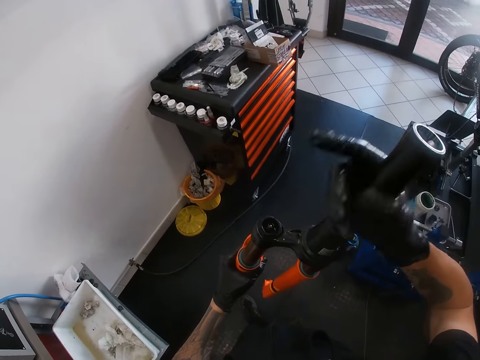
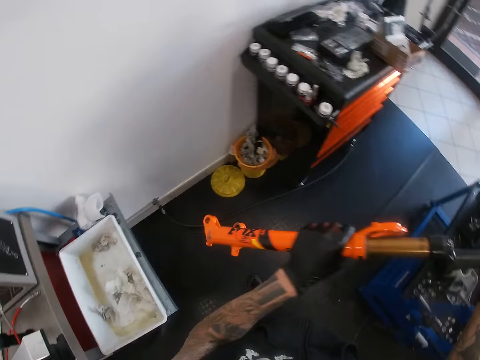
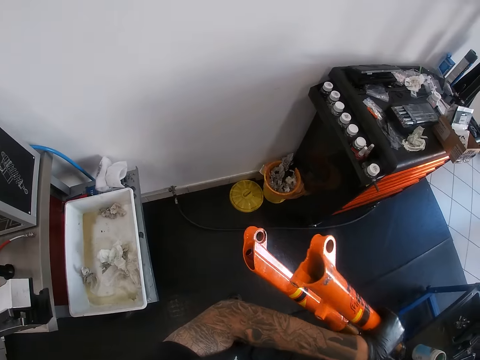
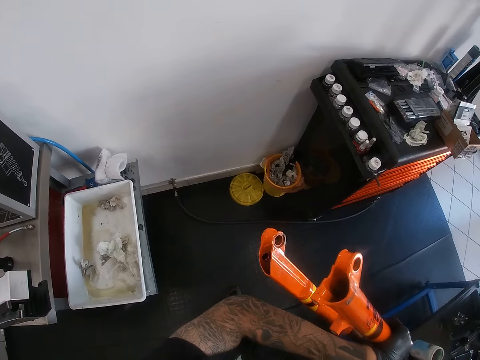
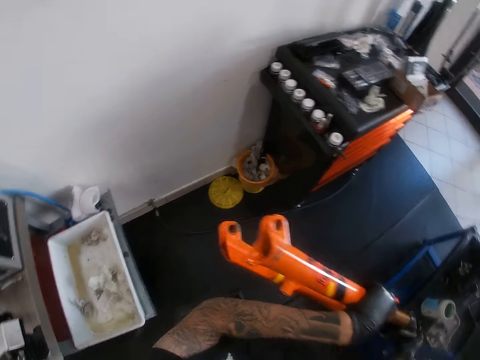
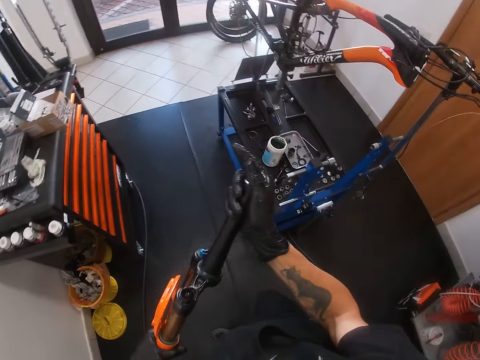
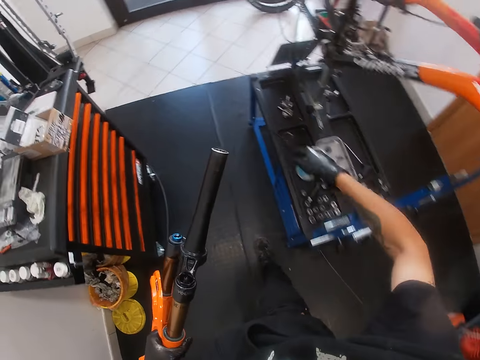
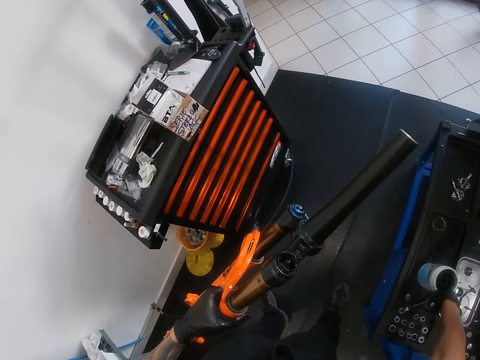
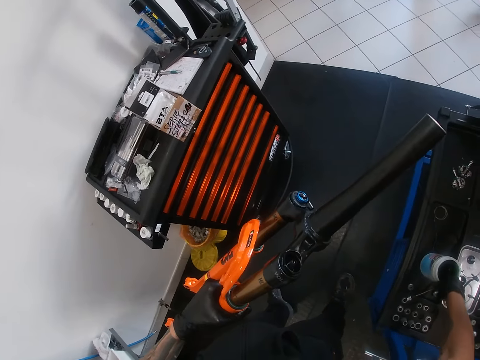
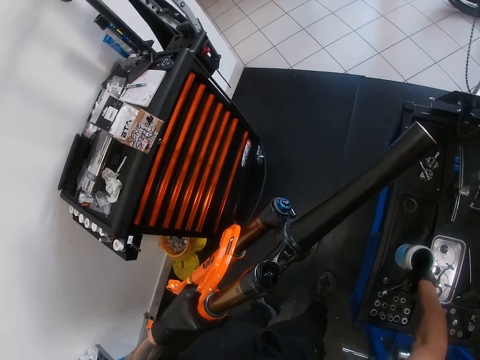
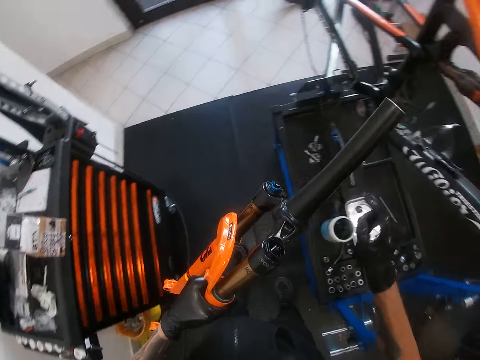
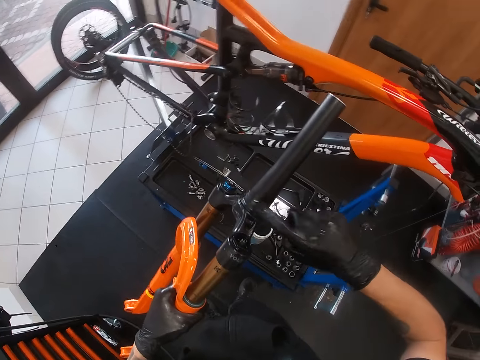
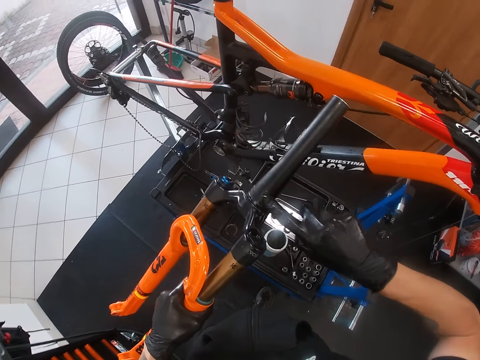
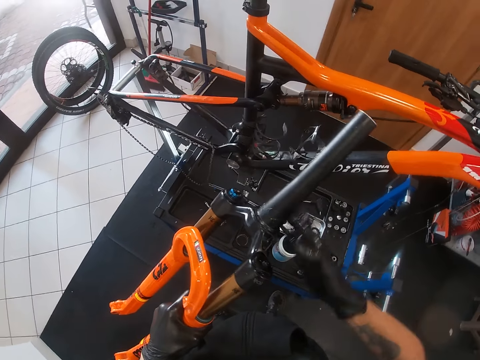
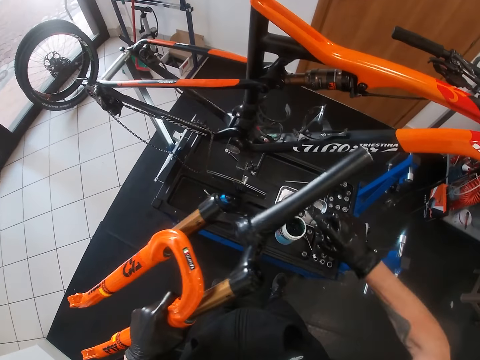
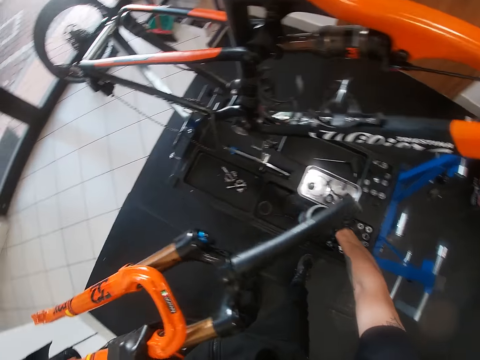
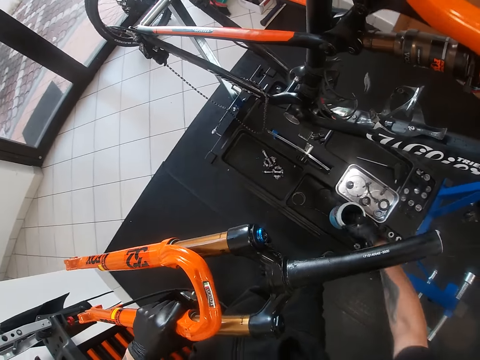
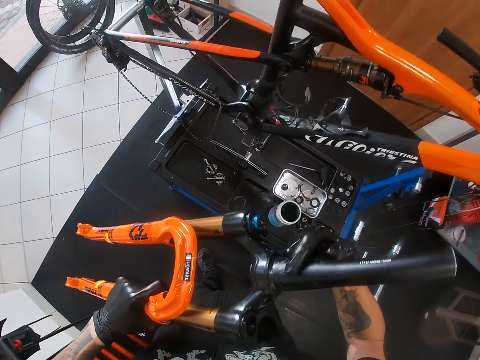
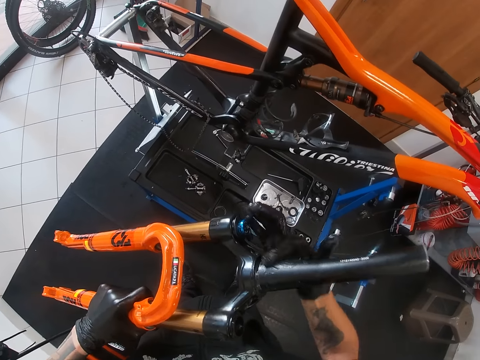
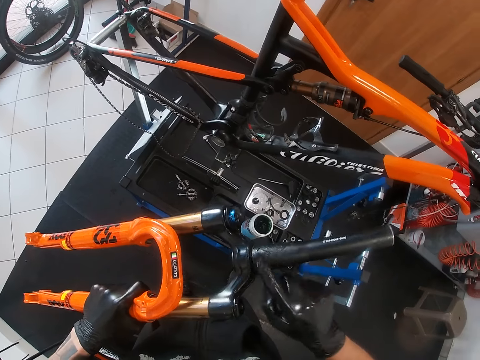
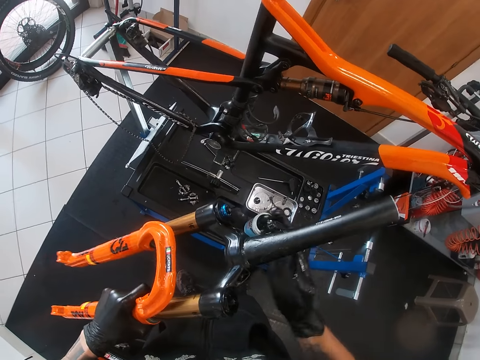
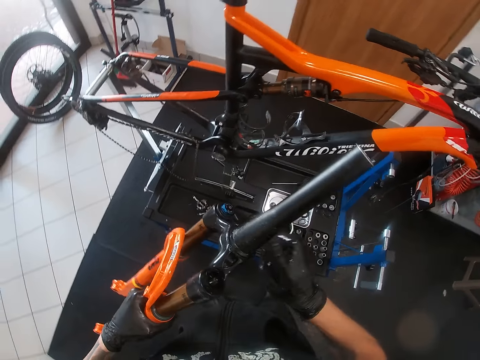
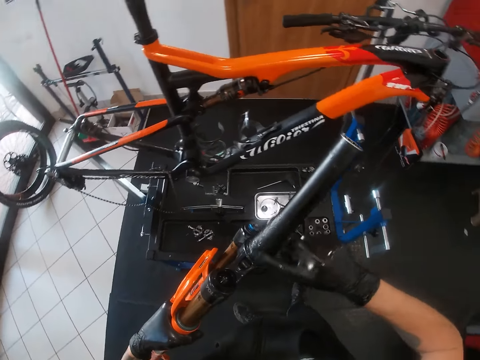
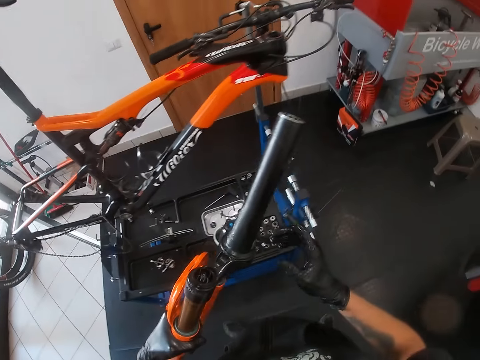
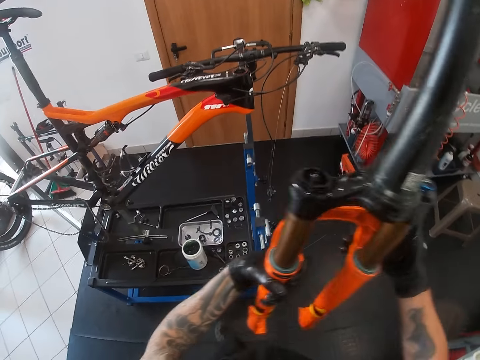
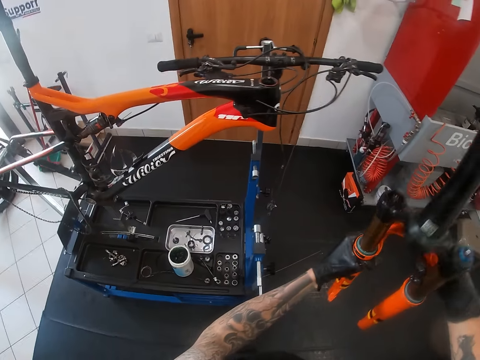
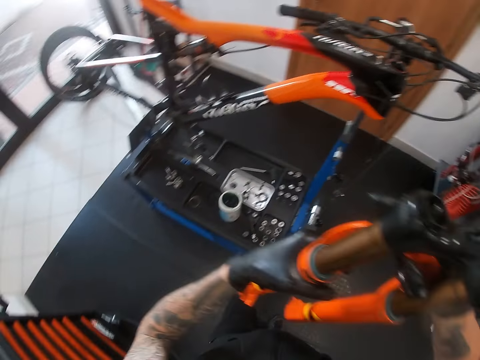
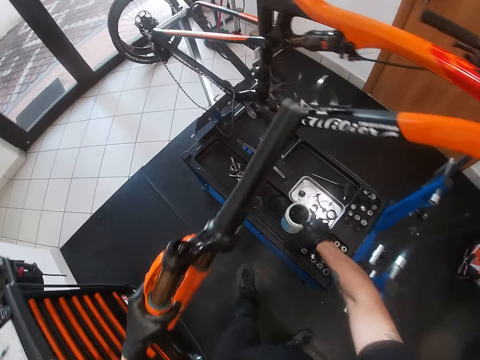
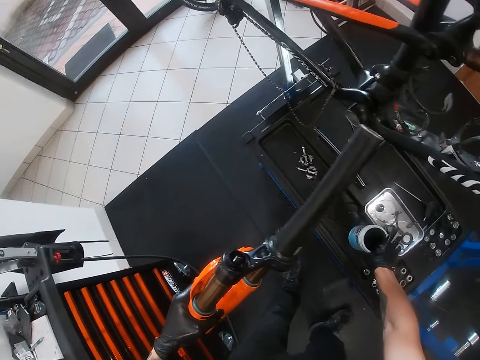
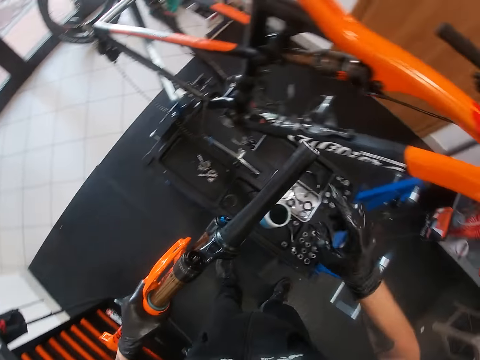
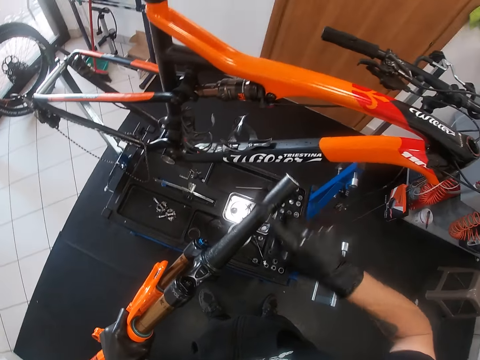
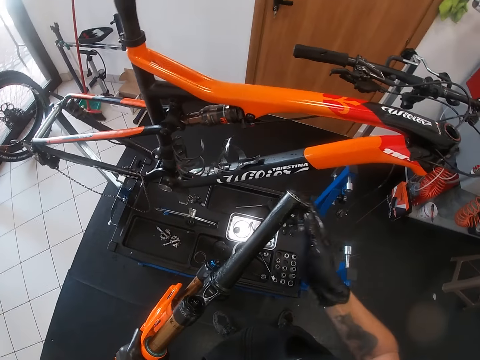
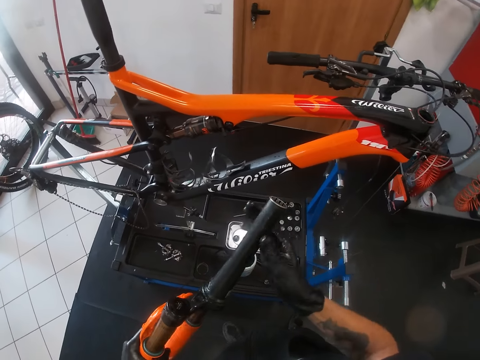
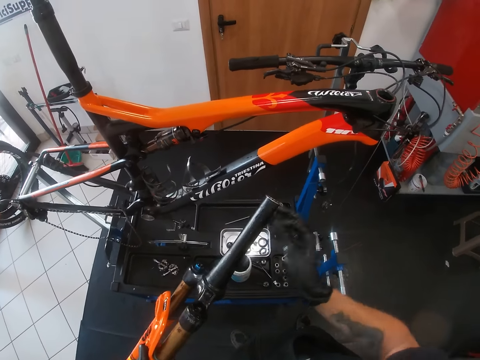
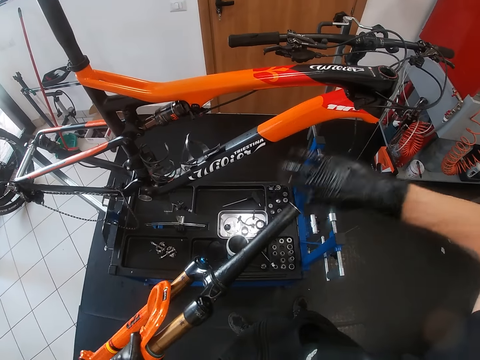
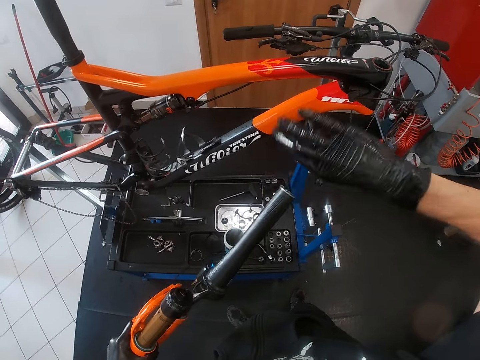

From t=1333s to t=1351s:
The camera wearer turns the bike tube. He looks around the bike tube. He walks towards the maintenance bench. He takes engine oil with his right hand from the container on the maintenance bench. He rubs the oil on his right gloved hand on the bicycle rake. He scoops oil from the tin and applies oil on the bike post tube. He holds the bicycle rake with both hands. He looks around the bike part. He takes engine oil with his right hand from the container on the maintenance bench. He rubs the oil on his right gloved hand on the bicycle rake.

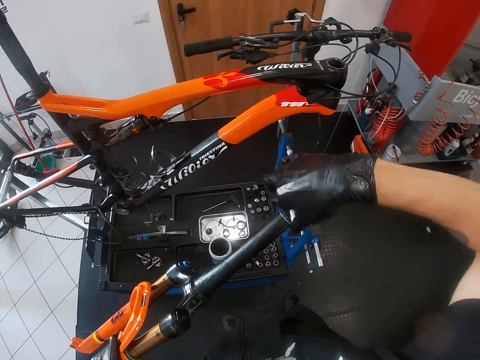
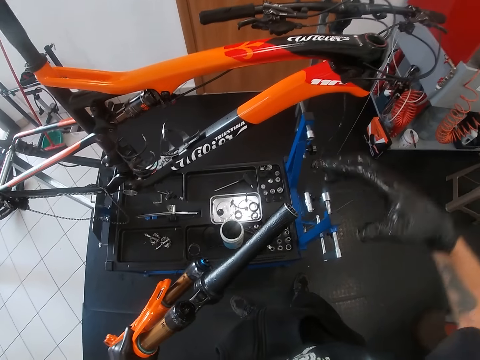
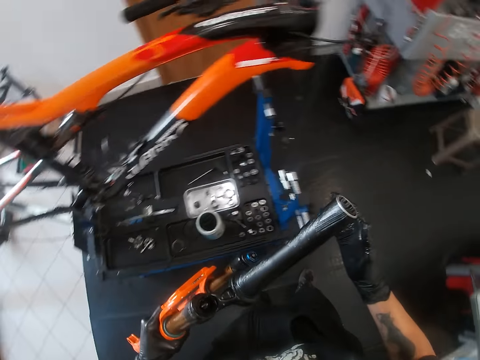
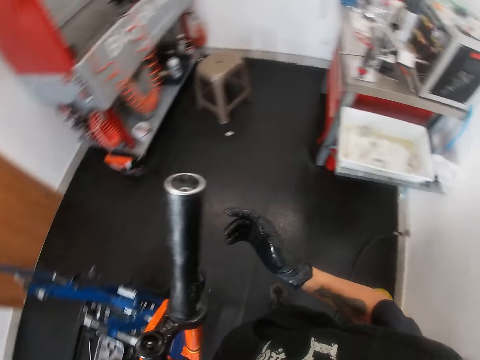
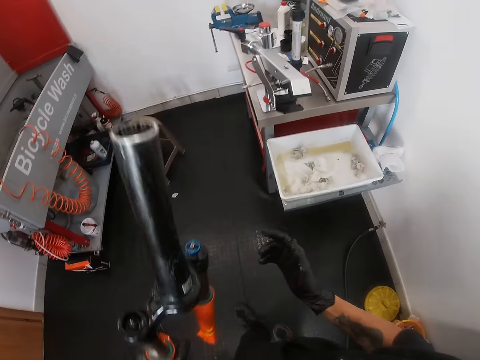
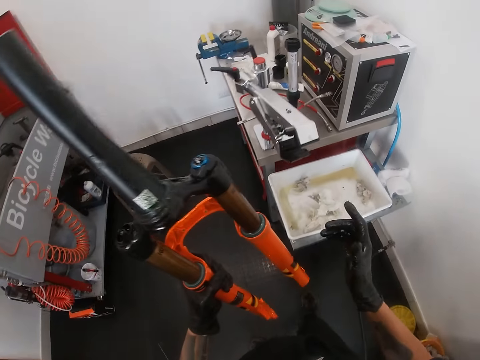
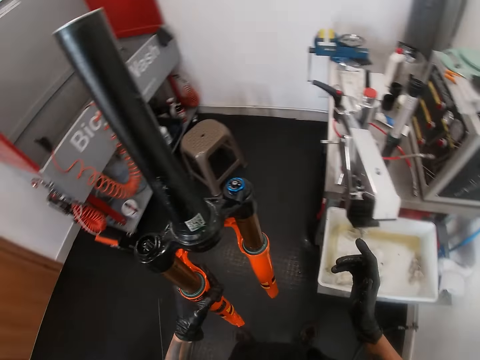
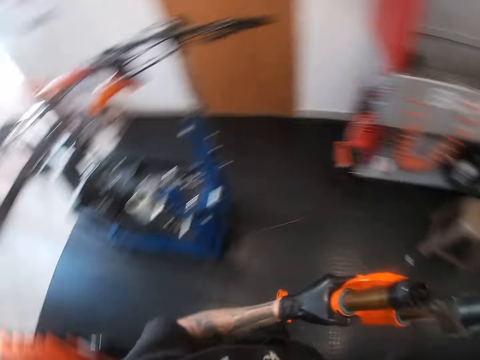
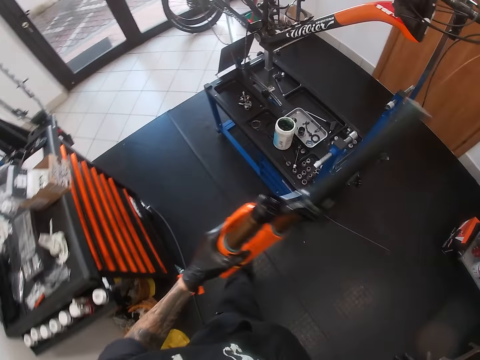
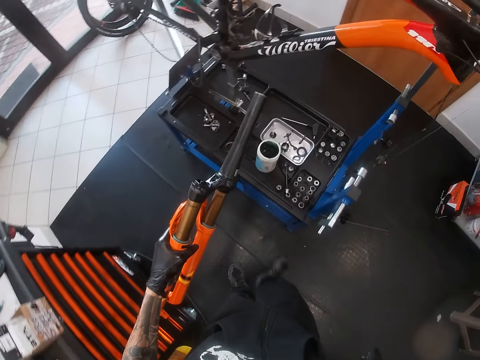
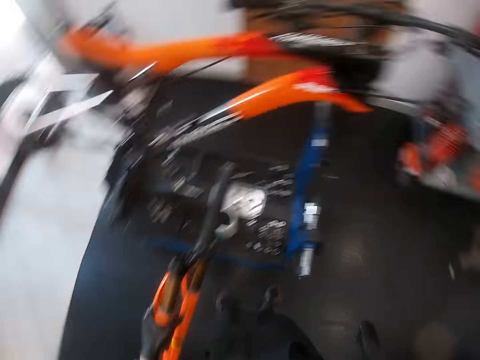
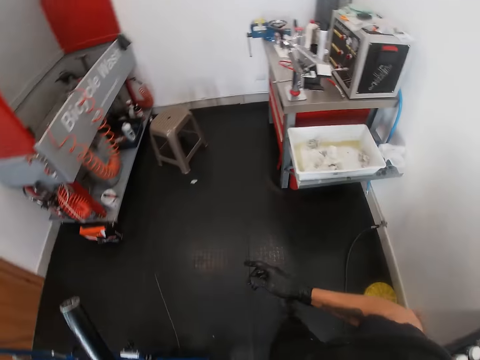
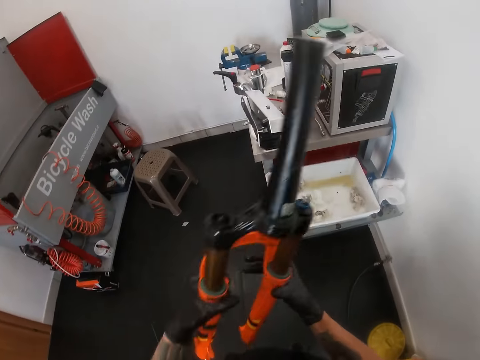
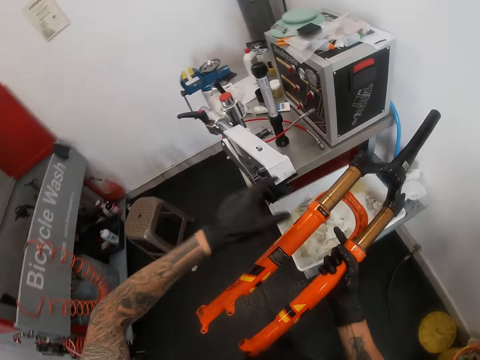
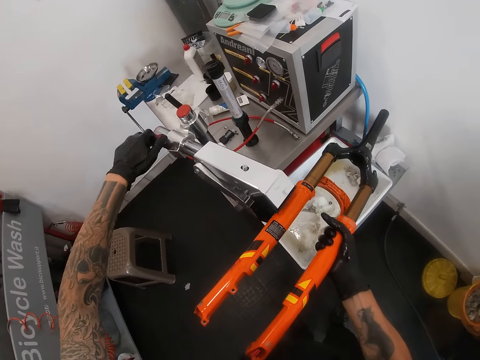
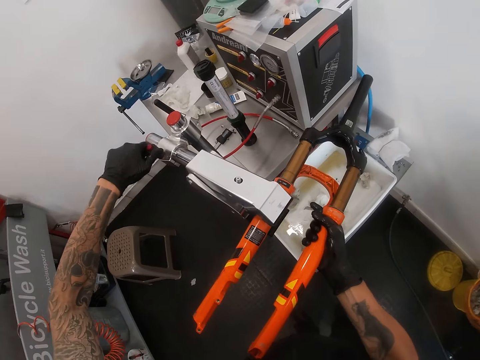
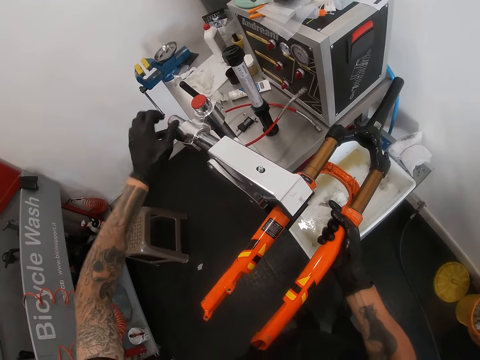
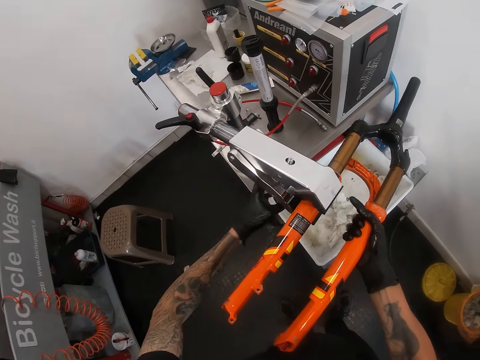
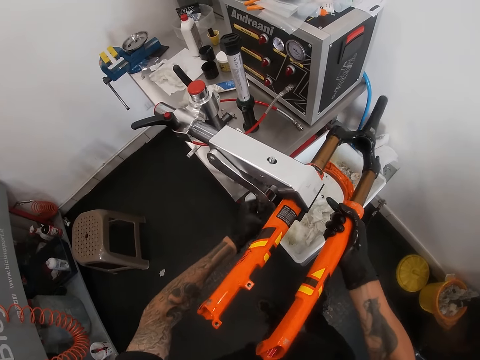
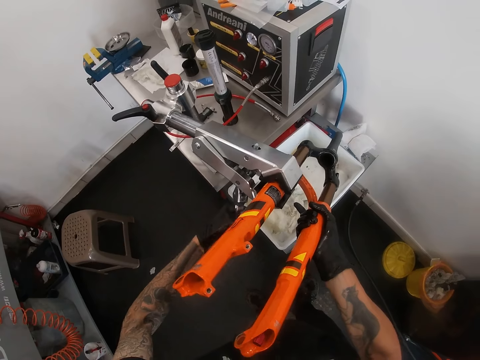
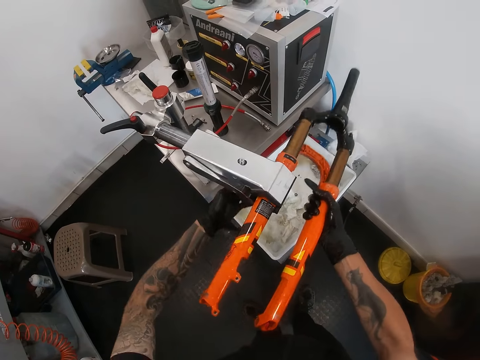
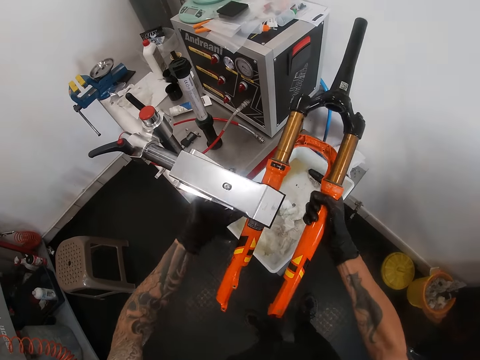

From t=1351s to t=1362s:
The camera wearer lifts the part of the bike. He turns. He looks around. He walks towards the table. He passes the bicycle rake to his right gloved hand. He holds the bike tube part with his right hand. He fixes the bicycle rake on the clamp with his right gloved hand. He puts the part of the bike in a lift.
